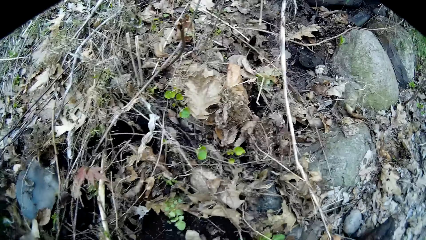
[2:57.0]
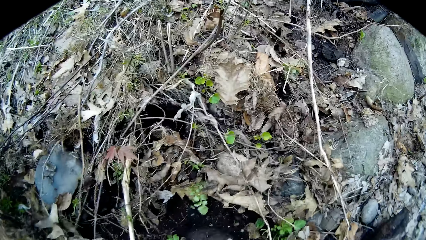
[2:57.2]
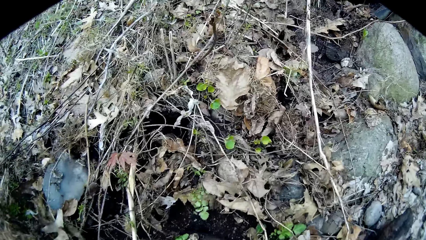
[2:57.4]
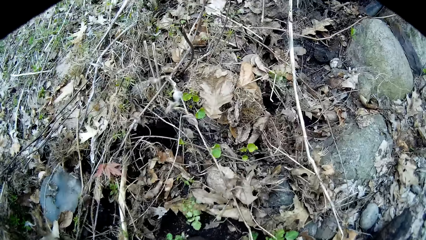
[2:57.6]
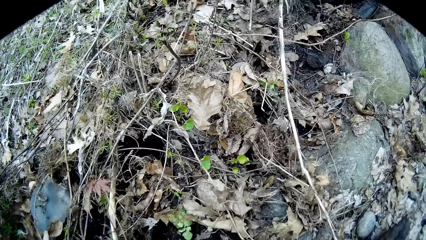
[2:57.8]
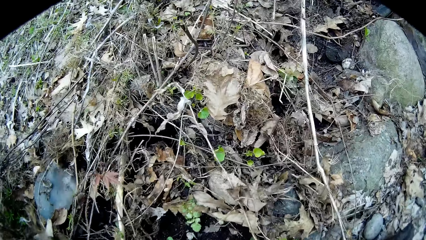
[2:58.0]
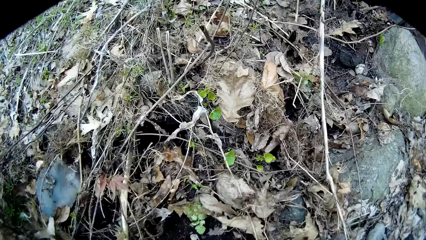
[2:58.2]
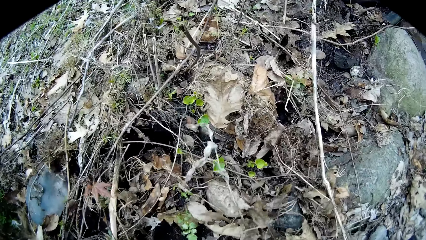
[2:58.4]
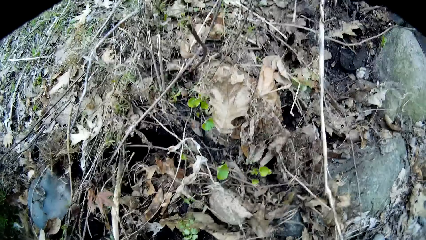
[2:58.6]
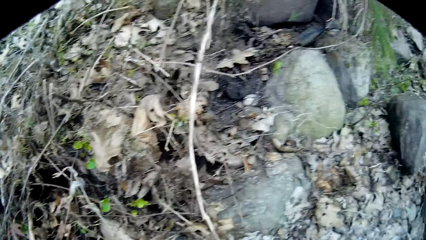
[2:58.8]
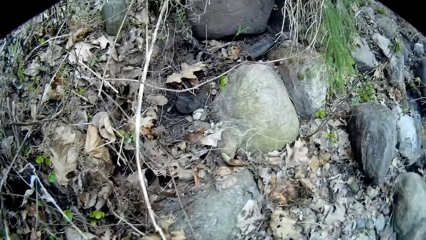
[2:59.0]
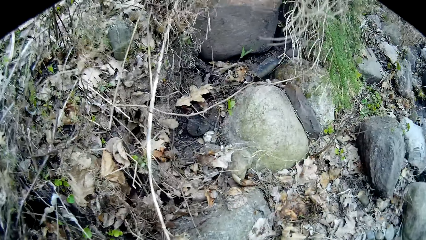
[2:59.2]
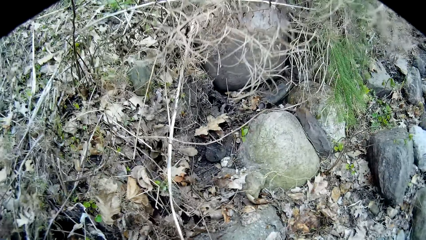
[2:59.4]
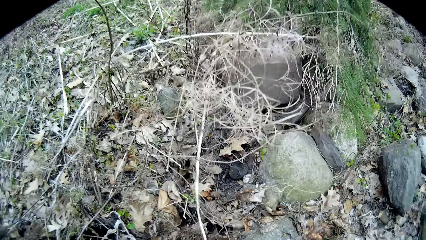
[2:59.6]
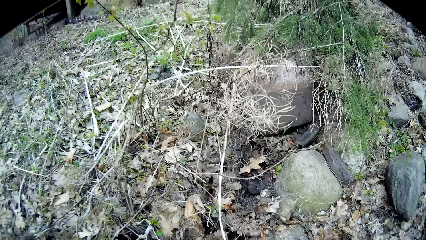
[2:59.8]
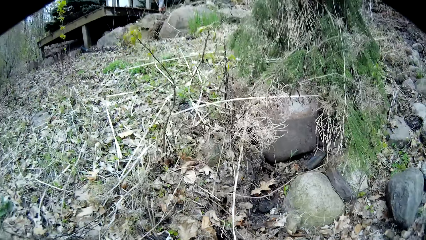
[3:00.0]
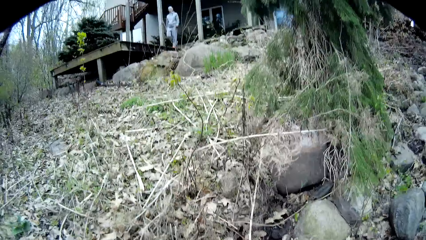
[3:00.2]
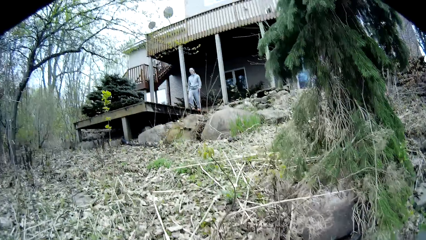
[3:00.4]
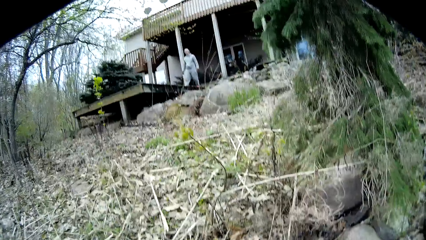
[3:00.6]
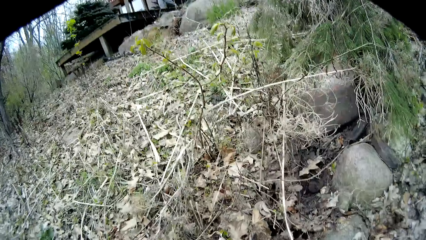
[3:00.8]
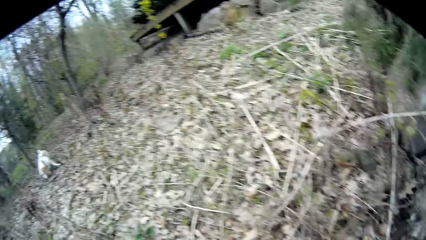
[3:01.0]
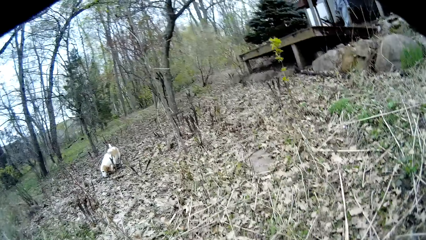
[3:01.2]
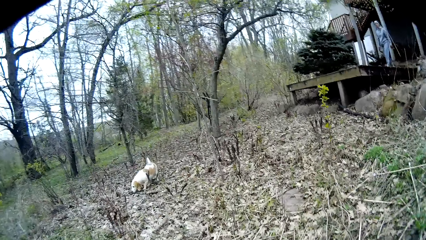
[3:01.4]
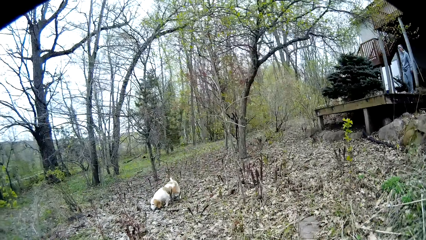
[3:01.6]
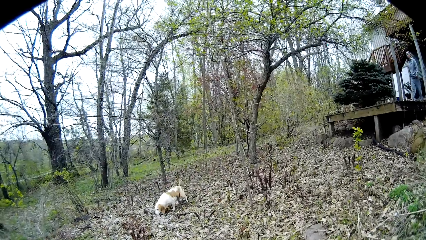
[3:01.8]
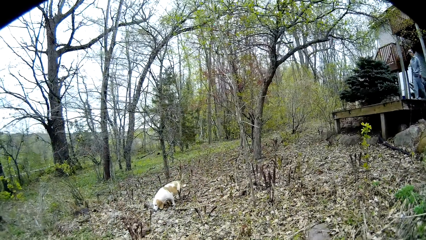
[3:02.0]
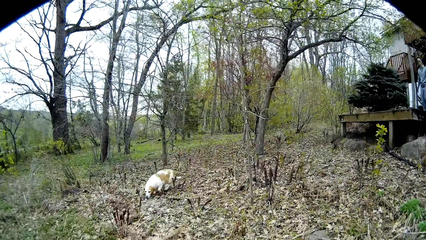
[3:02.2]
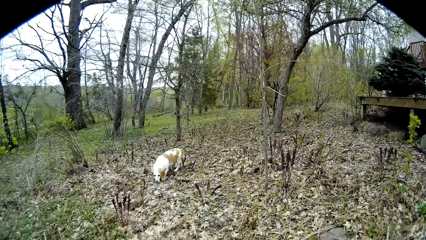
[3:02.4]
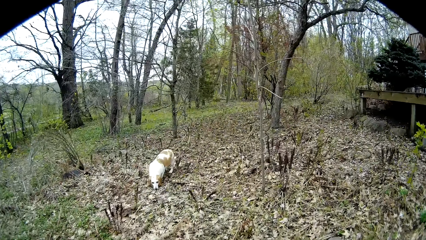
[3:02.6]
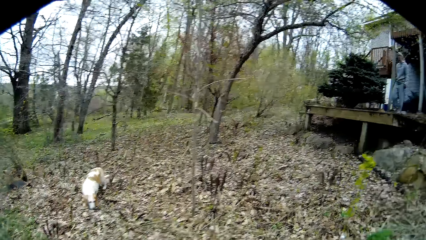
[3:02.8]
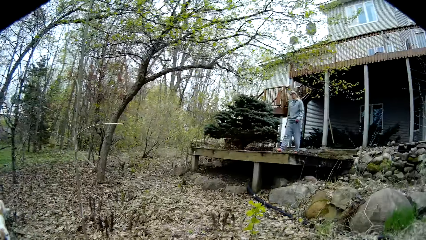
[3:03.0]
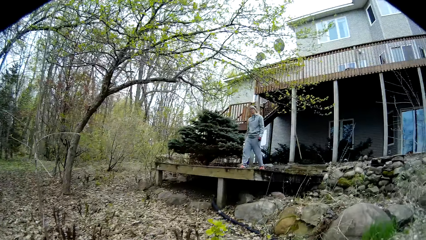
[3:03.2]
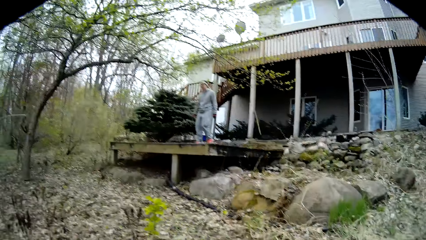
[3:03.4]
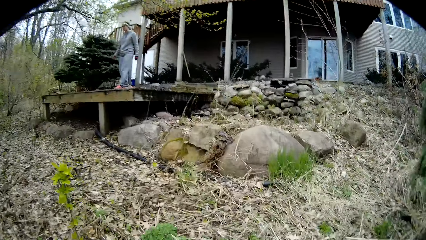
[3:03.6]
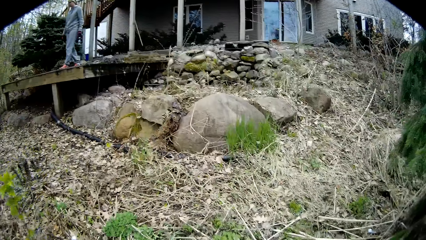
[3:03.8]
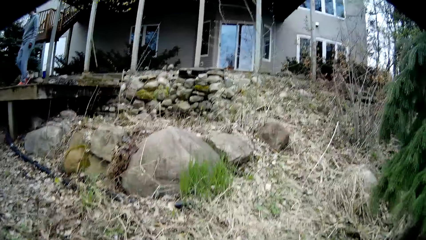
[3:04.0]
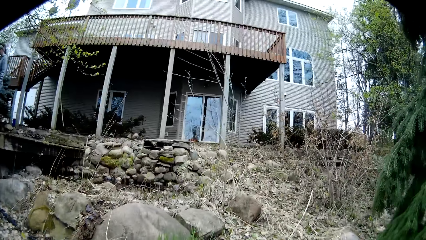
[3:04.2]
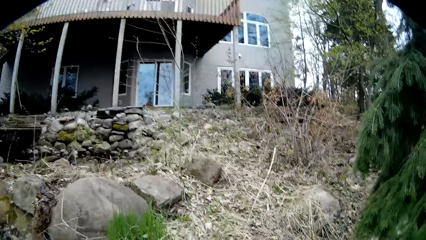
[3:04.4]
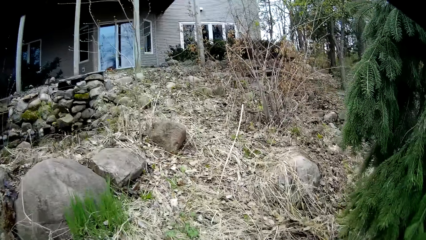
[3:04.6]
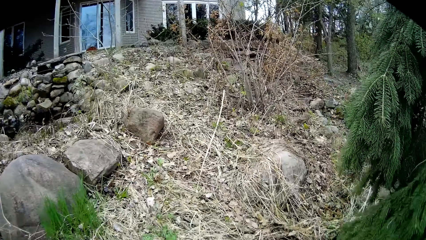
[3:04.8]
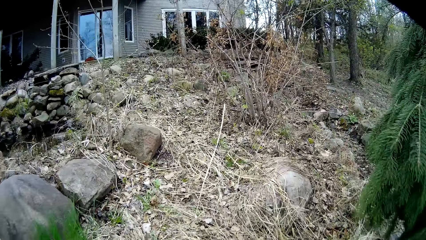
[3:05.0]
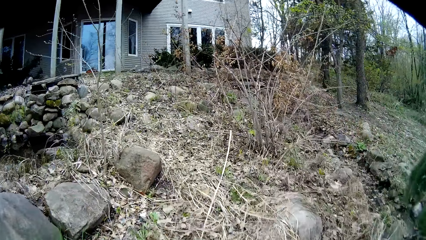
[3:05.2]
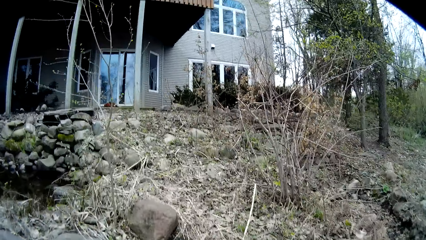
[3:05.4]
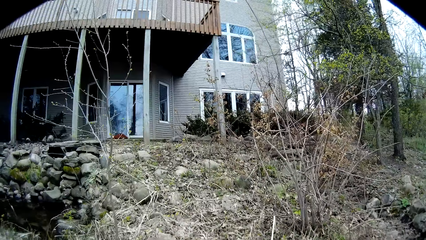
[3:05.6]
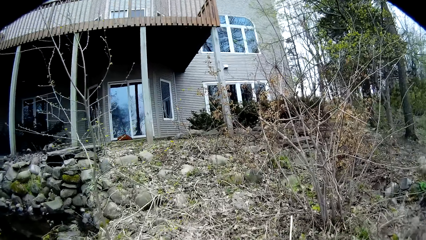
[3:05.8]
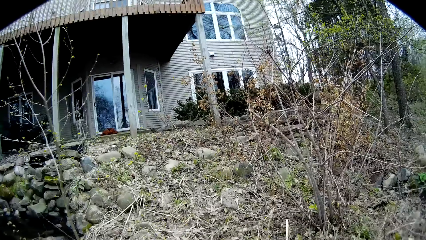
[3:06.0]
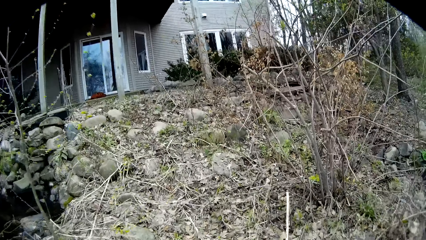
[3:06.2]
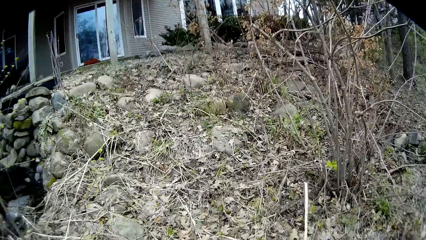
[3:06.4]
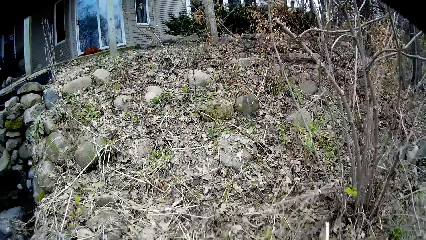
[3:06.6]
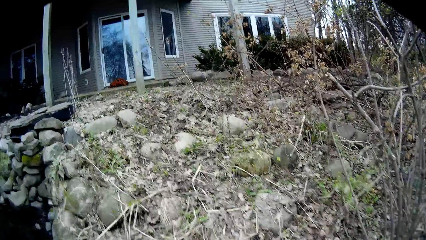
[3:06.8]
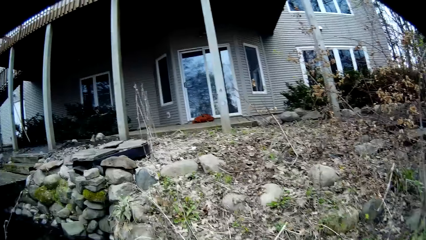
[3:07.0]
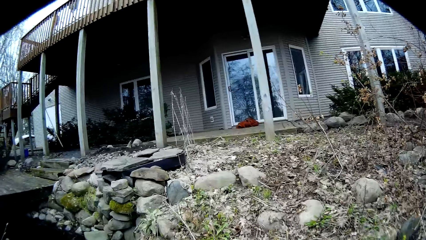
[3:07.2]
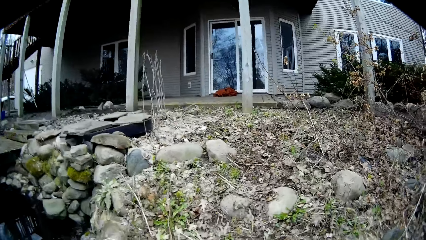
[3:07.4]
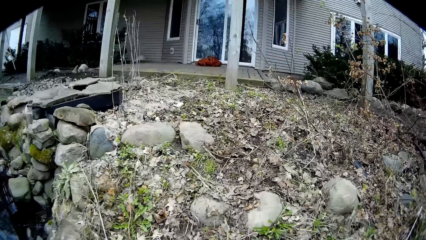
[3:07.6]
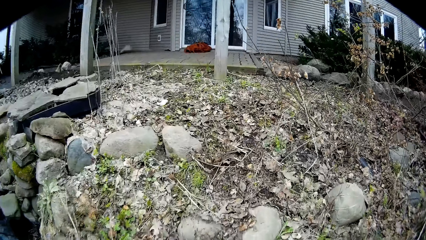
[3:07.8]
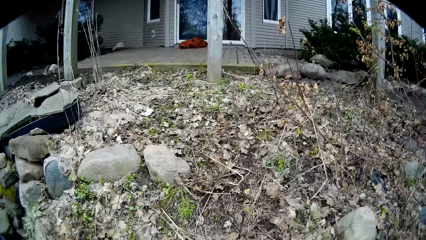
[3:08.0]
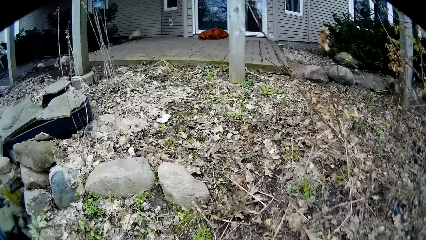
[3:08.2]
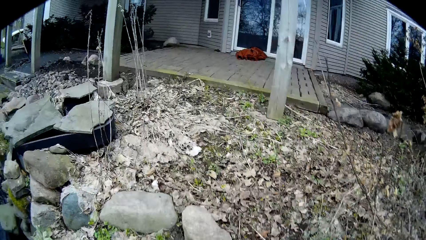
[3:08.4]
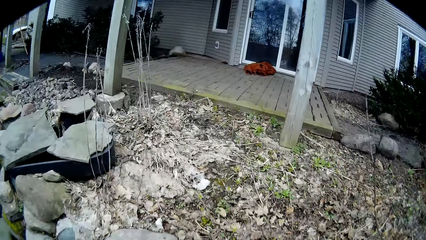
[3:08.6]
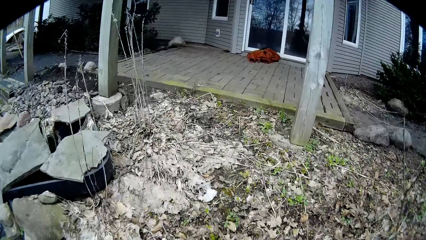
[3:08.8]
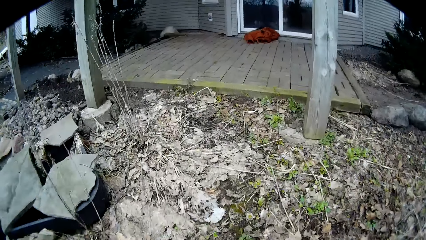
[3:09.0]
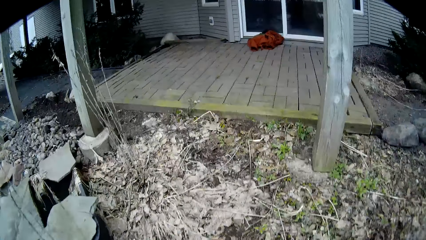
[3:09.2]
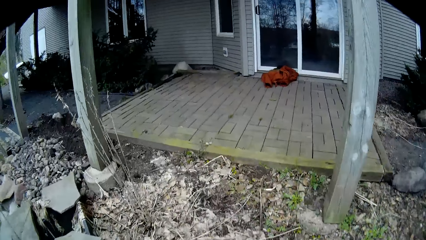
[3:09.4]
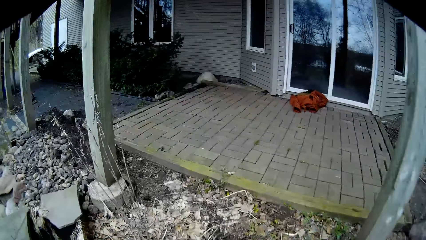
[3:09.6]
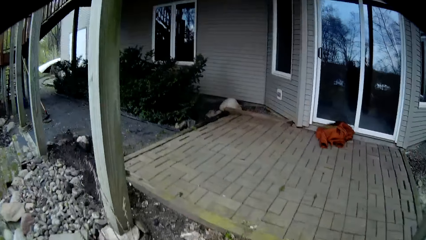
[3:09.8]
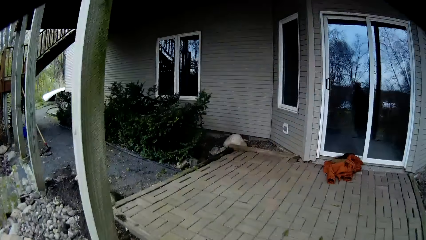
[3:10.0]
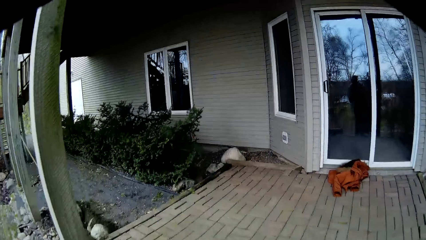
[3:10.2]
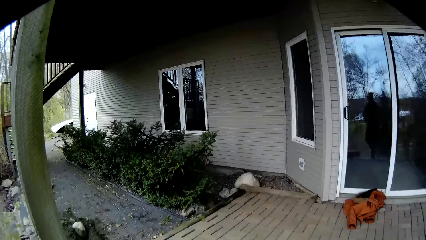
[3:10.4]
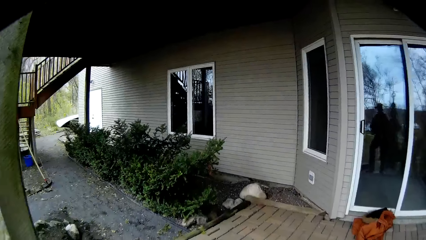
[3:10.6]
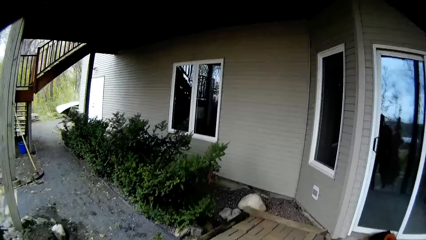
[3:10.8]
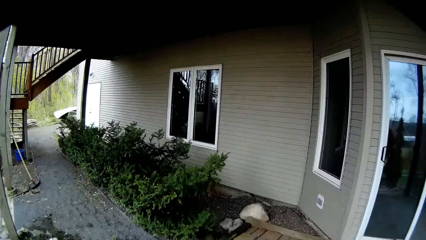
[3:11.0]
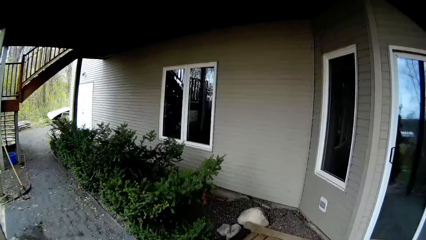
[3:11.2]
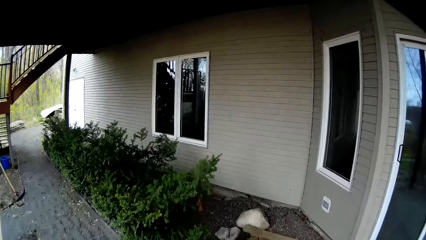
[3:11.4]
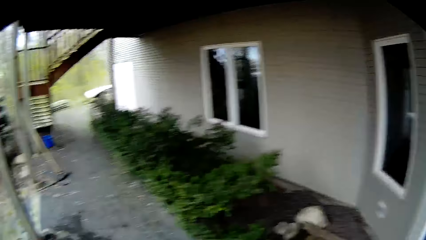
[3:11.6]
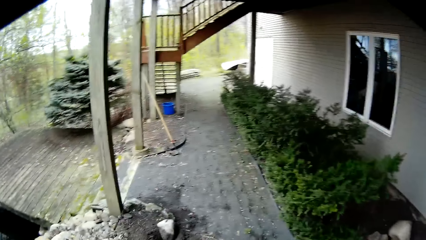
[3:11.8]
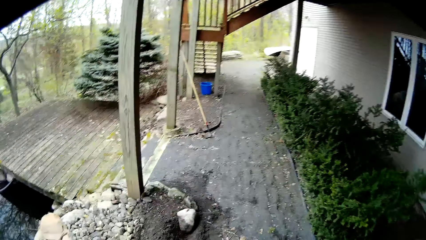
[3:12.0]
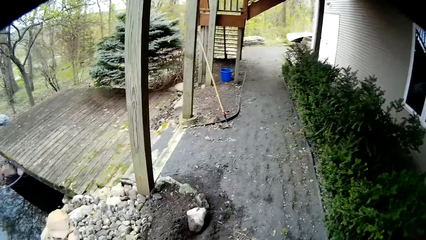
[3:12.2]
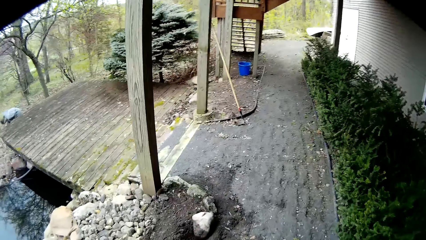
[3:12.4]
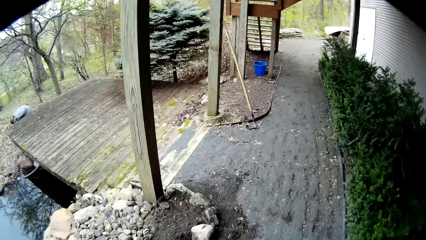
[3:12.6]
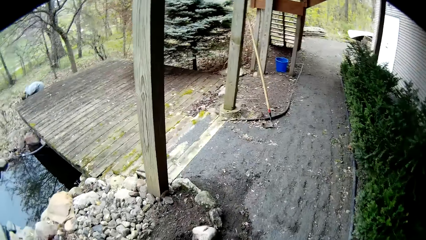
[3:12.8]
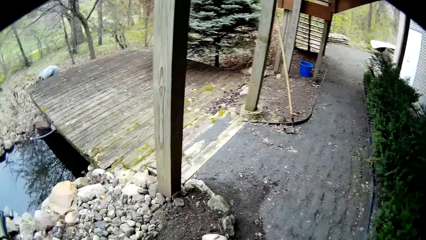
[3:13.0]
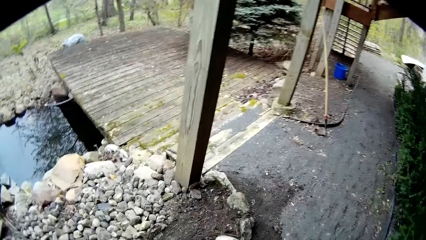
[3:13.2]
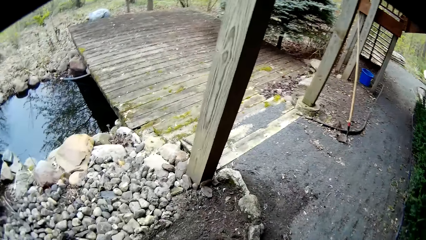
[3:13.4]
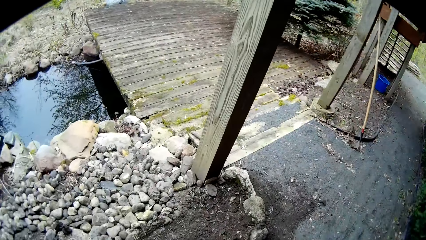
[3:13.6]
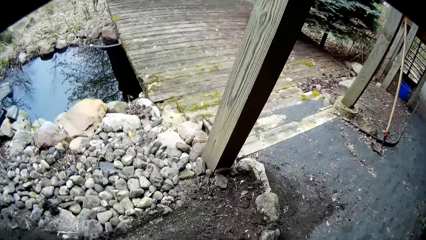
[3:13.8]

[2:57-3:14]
The camera wearer does something. They look around. A person talks with the camera wearer. The camera wearer looks around. They talk with the person. A dog walks around the grass. The camera wearer looks around. They walk to the house. They turn around and walk on the pavement.
